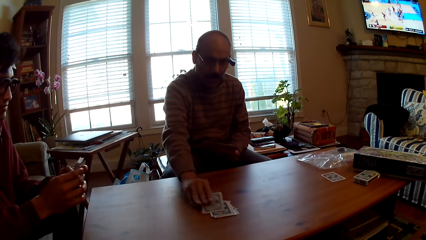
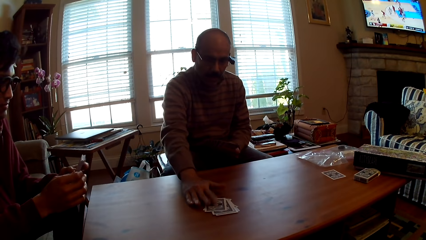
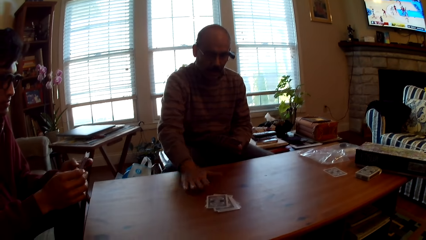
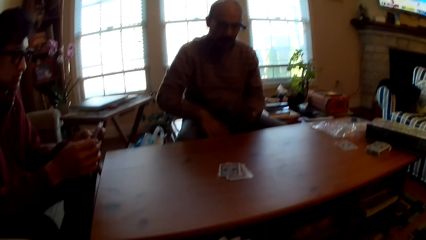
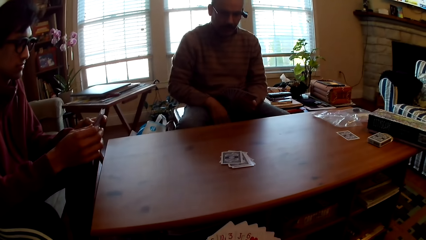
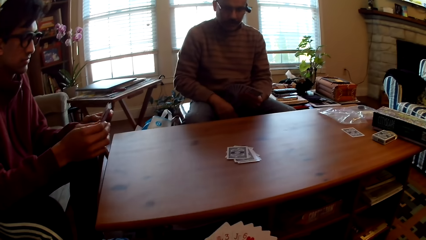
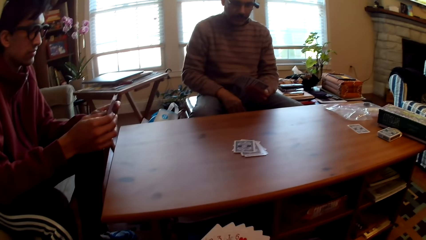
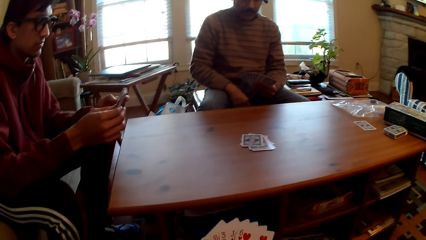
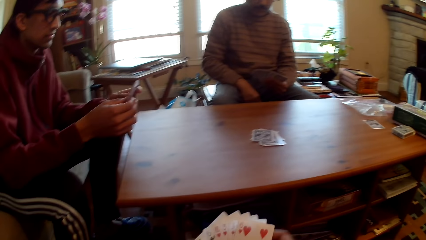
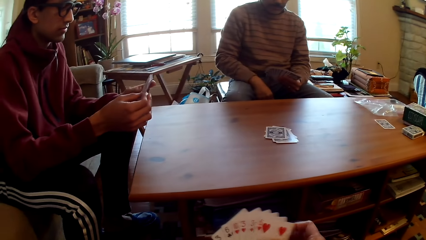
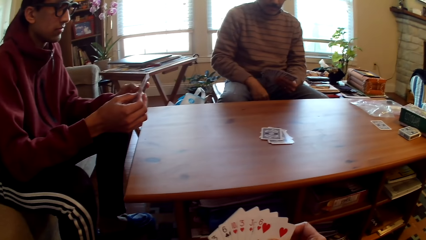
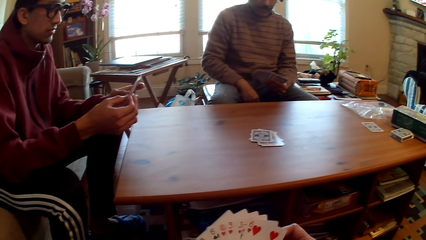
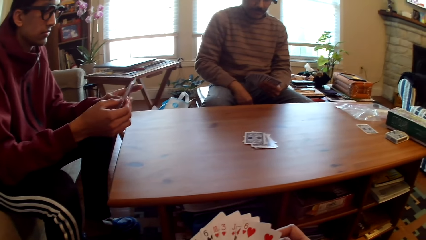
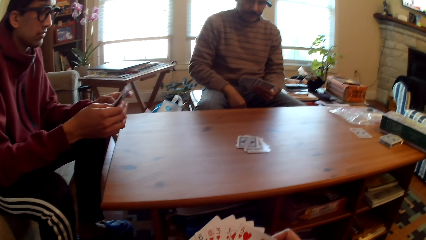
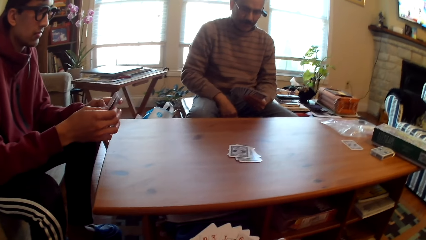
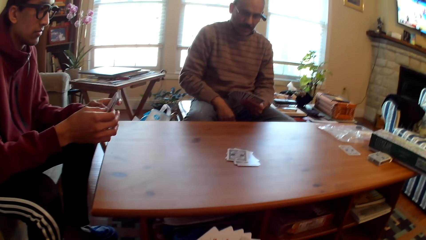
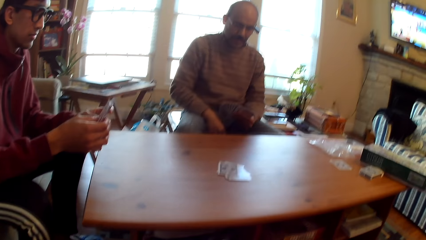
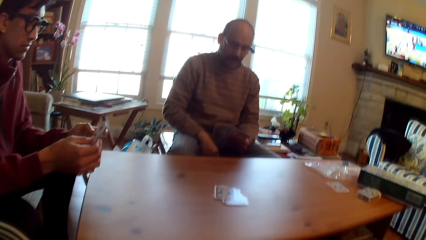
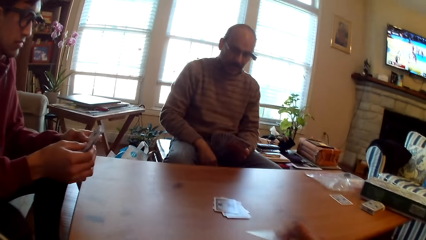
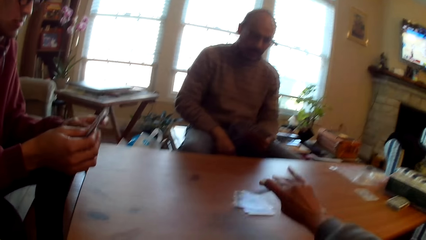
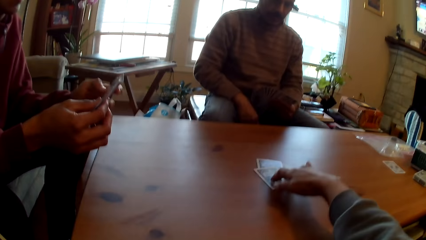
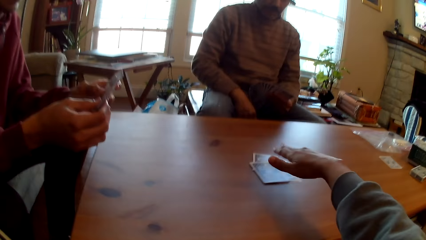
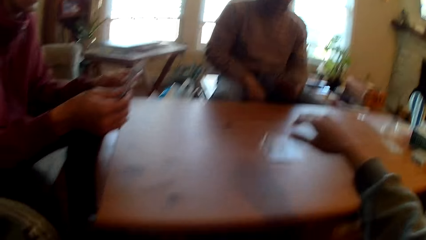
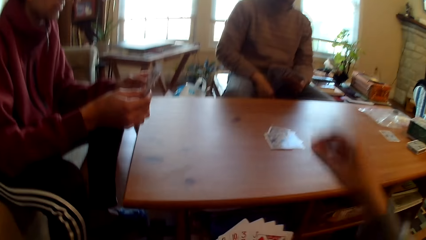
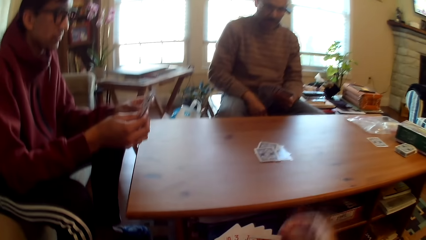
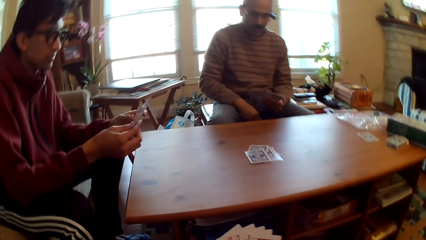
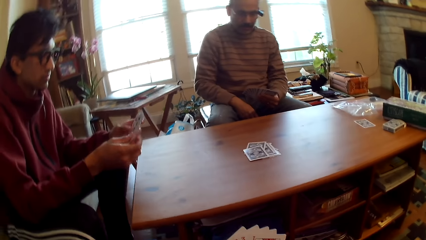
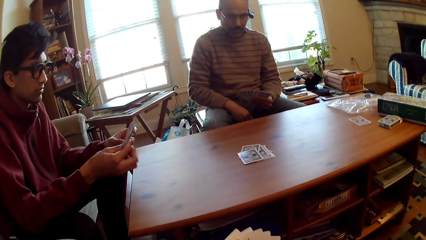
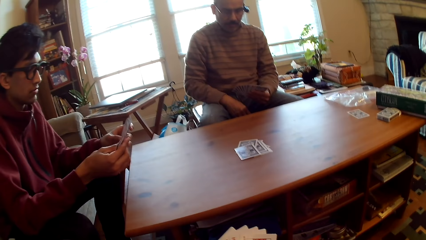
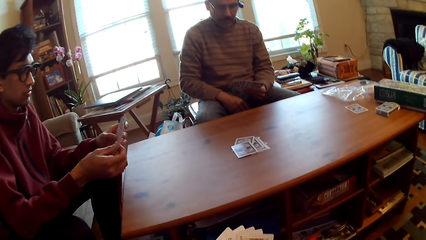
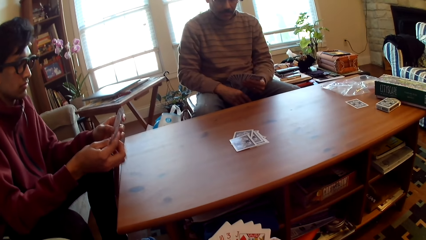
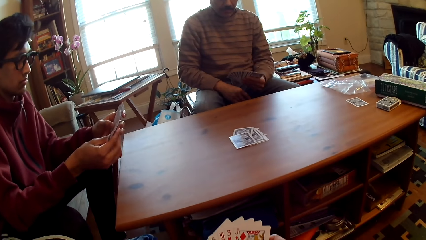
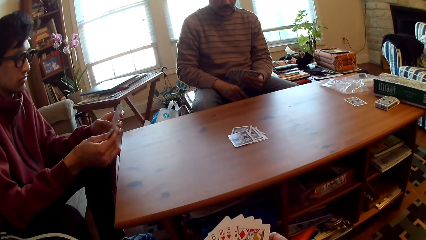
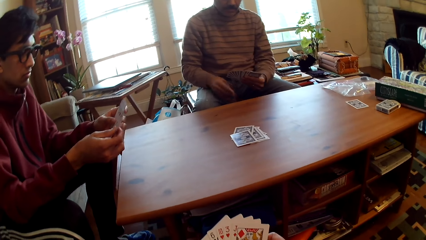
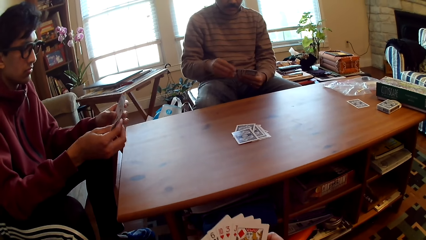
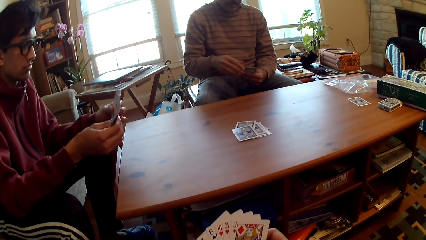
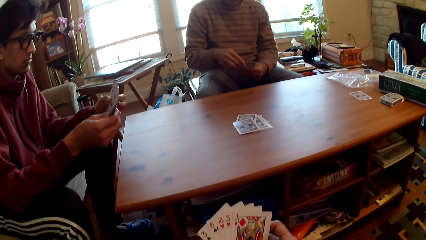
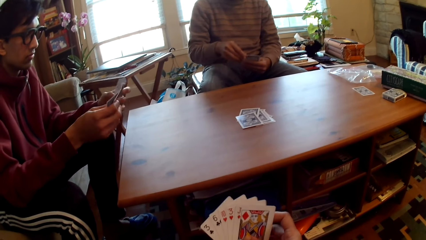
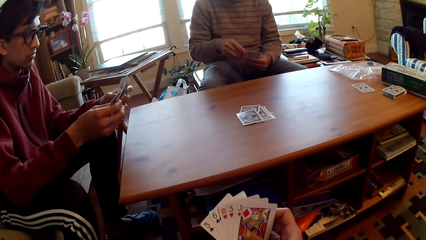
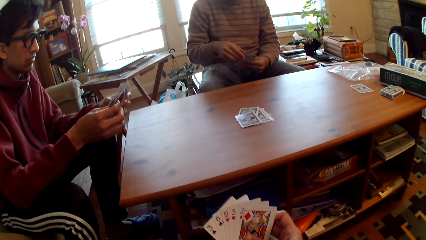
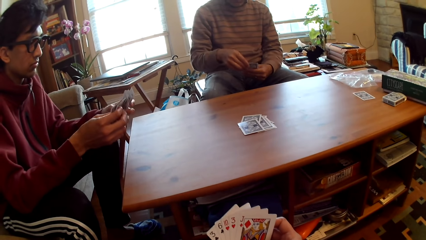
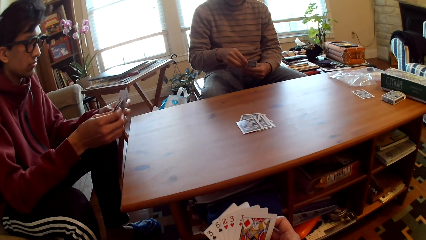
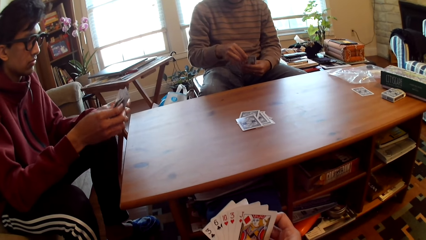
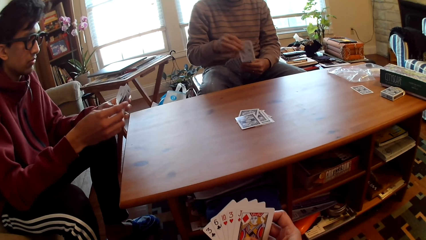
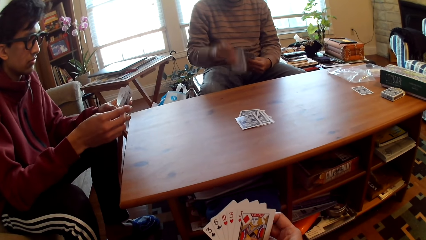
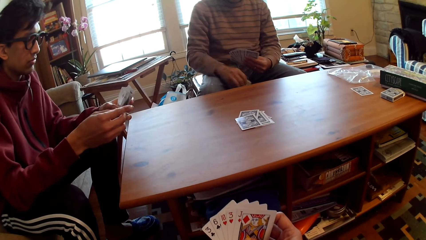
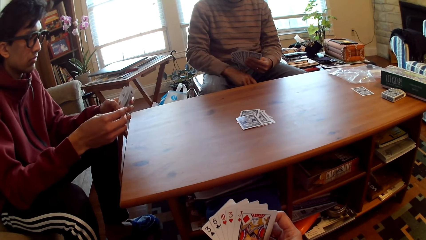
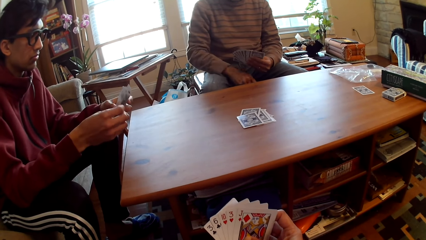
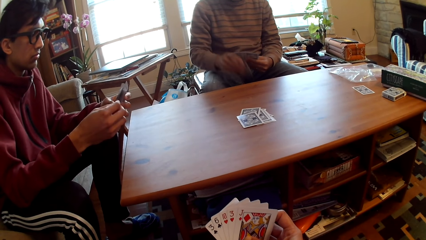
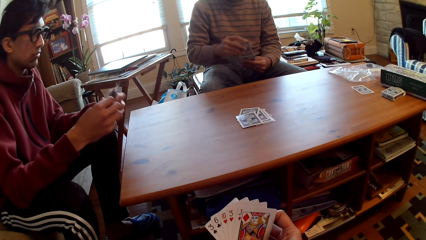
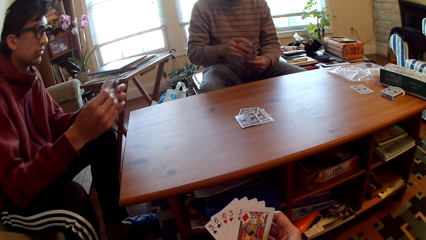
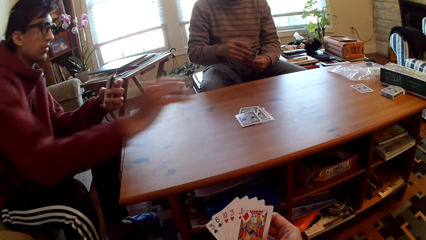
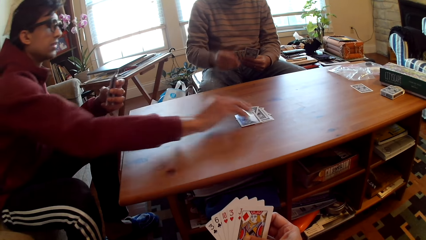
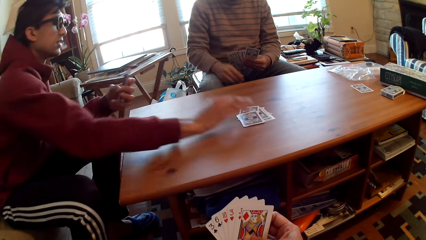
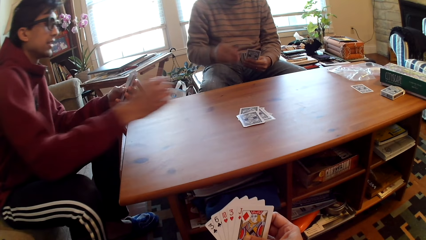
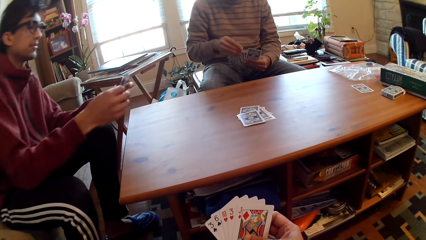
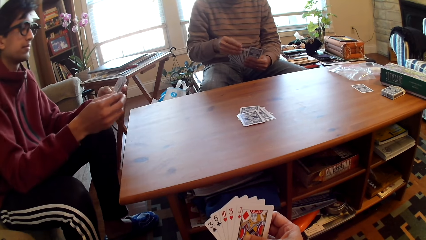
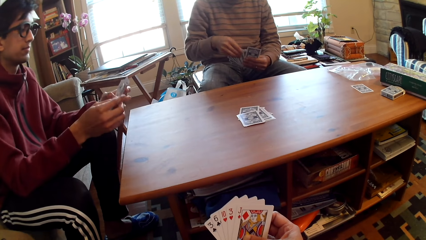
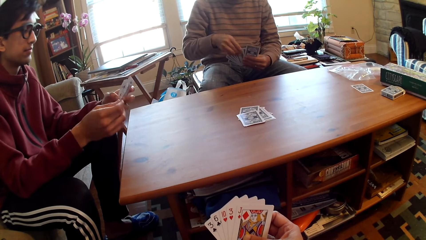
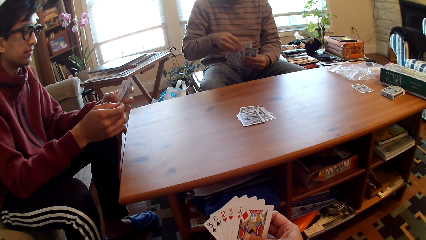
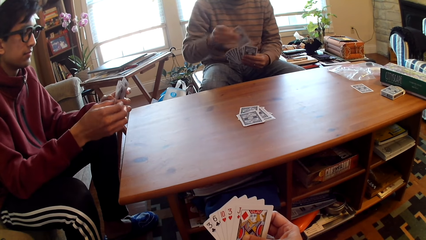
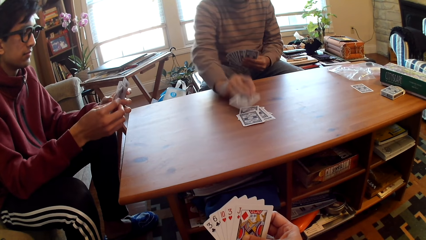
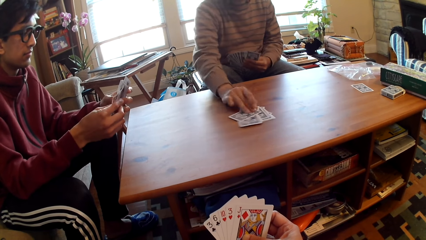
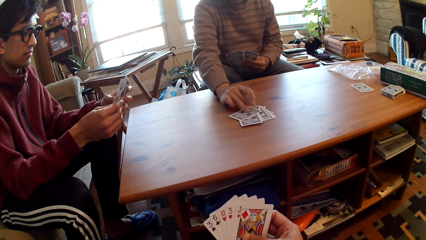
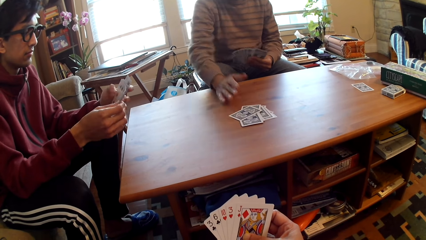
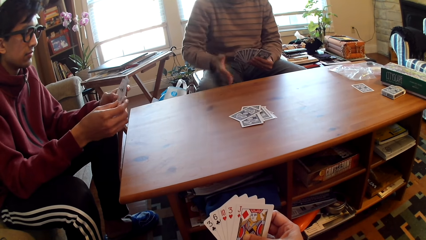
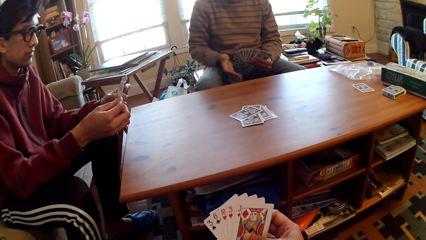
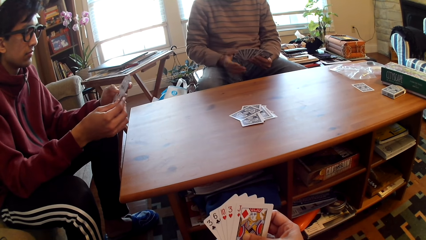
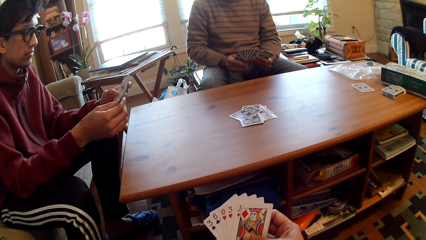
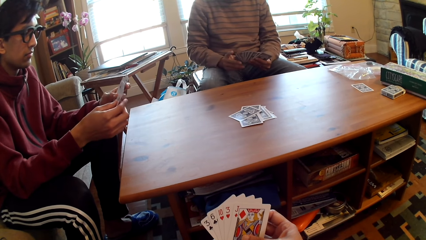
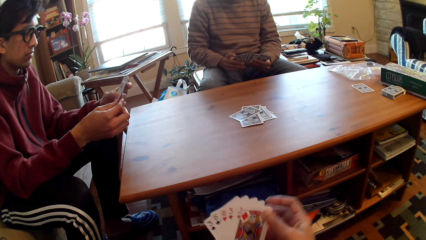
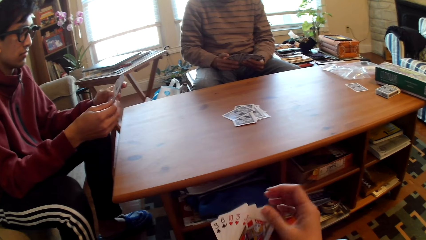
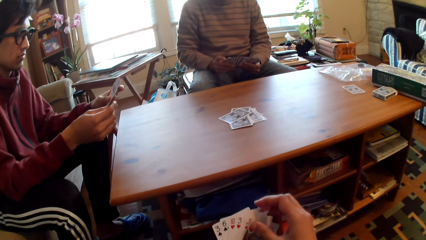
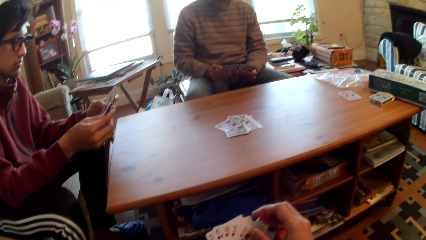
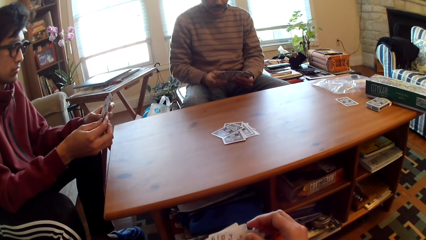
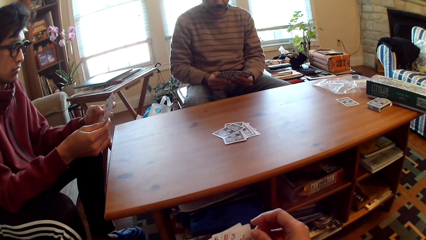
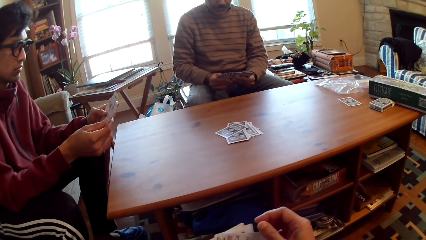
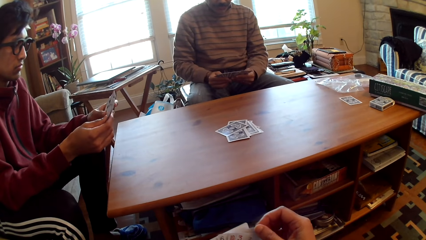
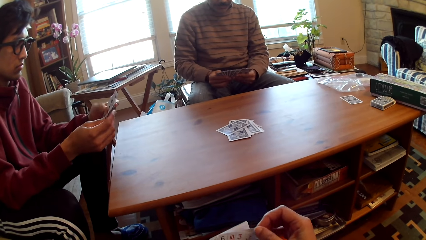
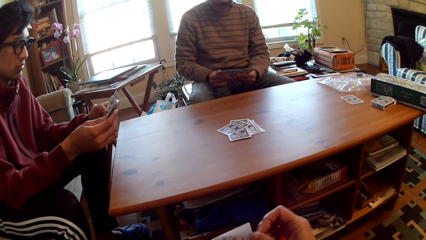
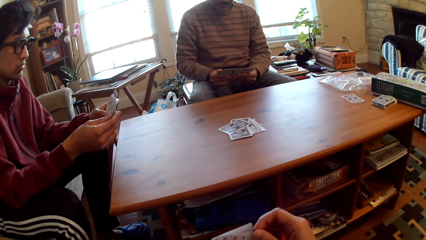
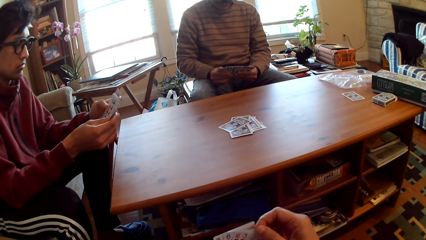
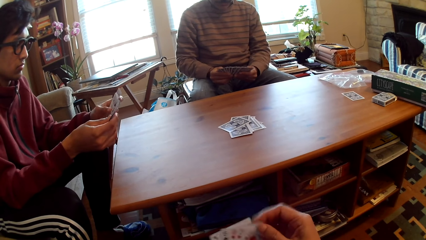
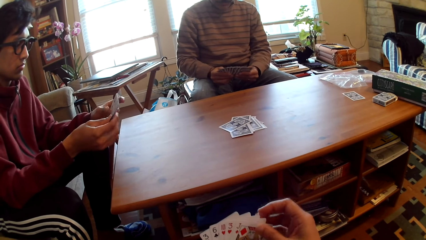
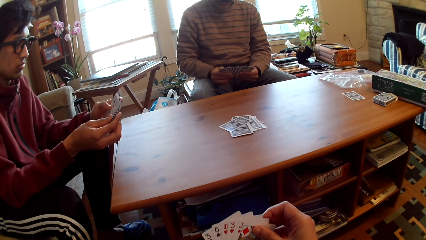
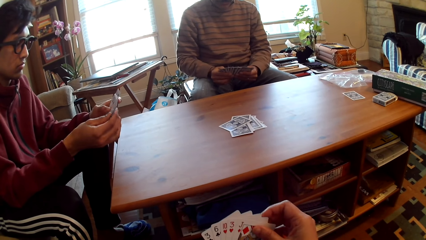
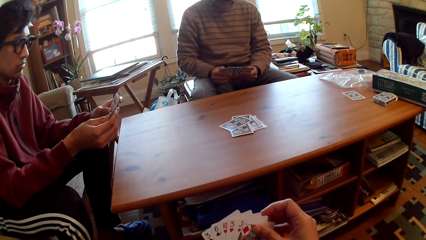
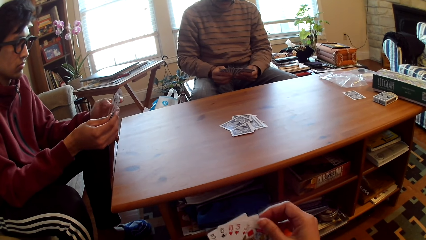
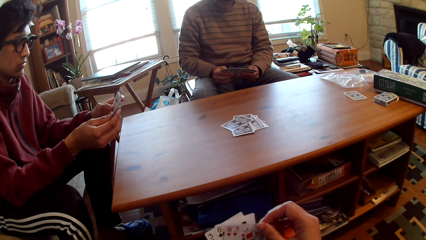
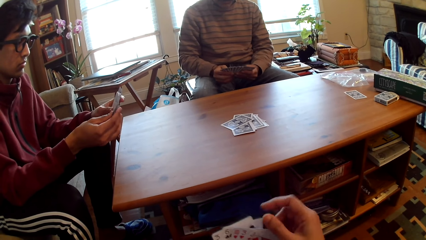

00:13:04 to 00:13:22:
A man selects cards. Another man plays poker and puts the card on the table. The camera wearer plays poker and puts the card on the table. They select cards. The other man picks a card and holds the cards. The first man puts the card on the table and plays poker. The other man plays poker and puts the card on the table. The first man selects a card.
